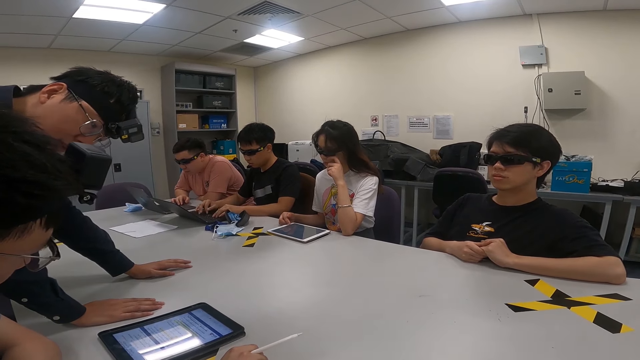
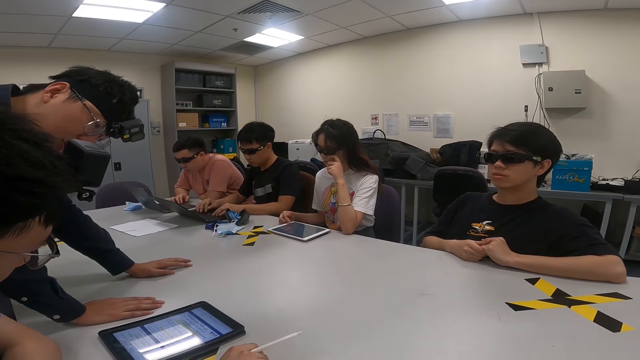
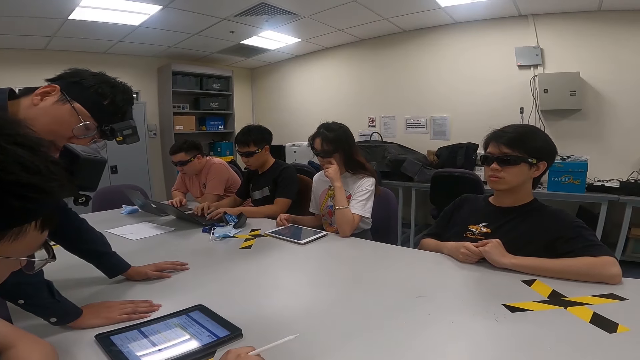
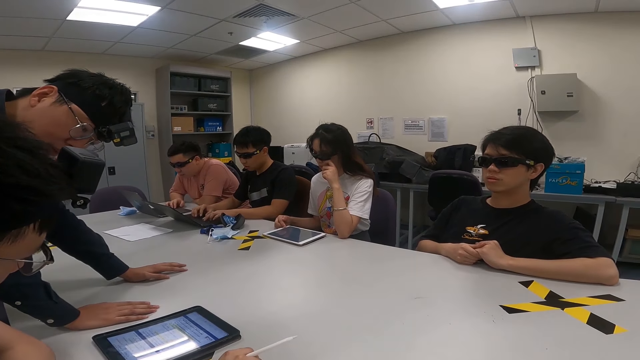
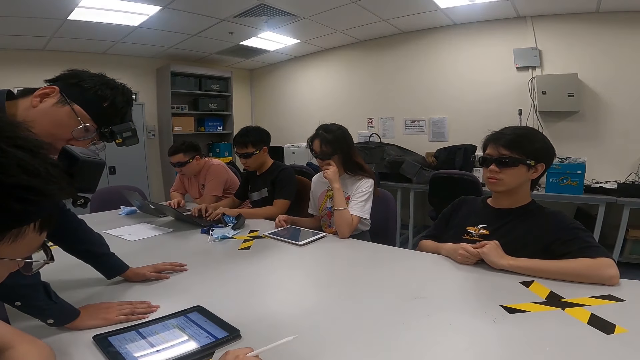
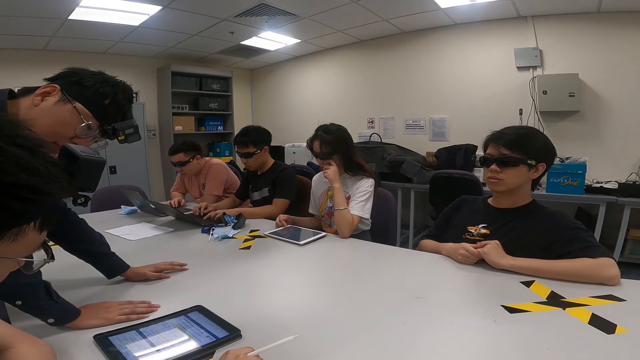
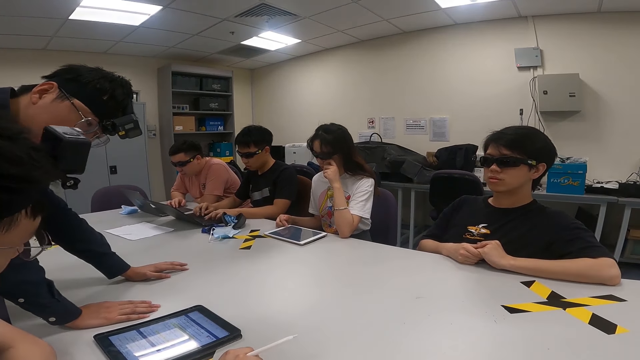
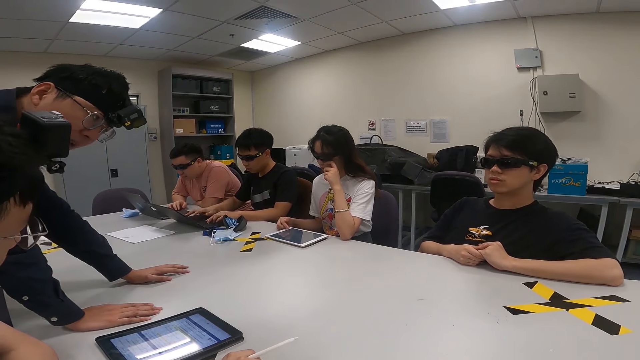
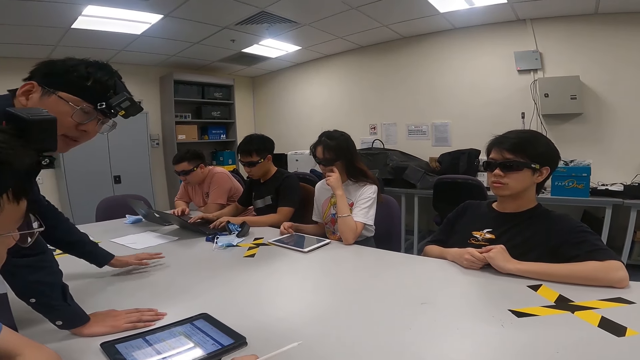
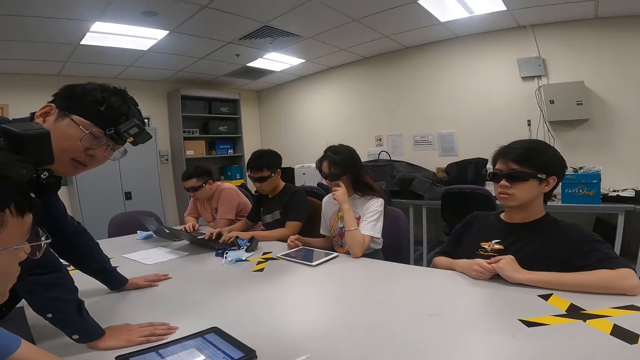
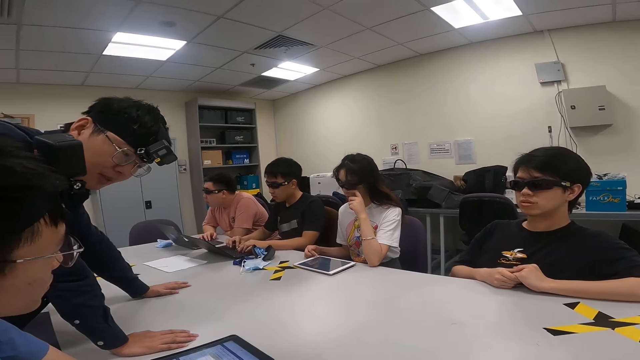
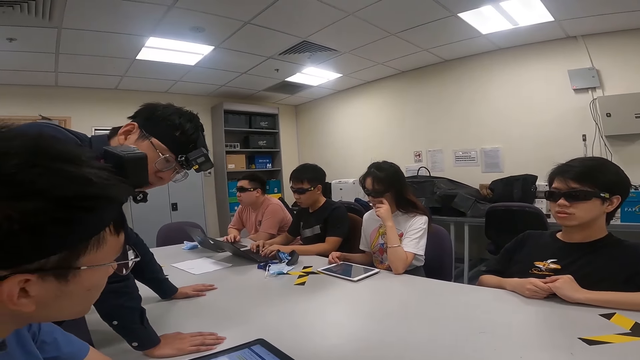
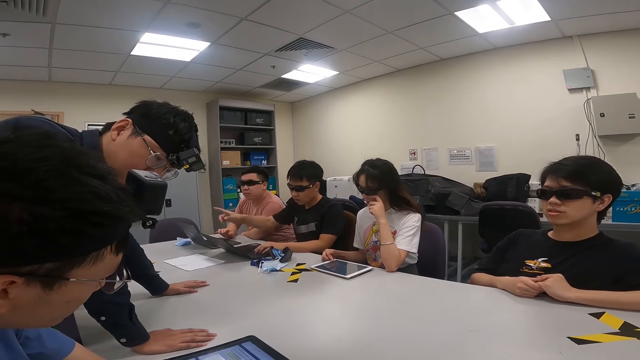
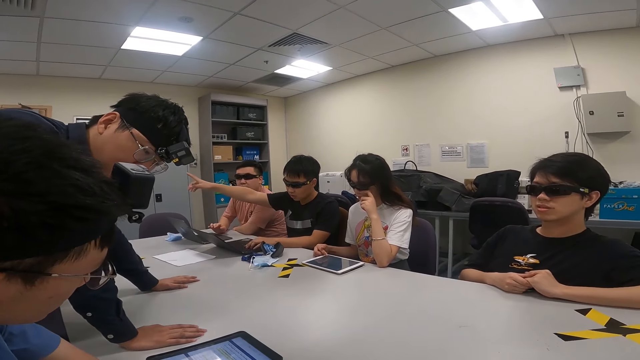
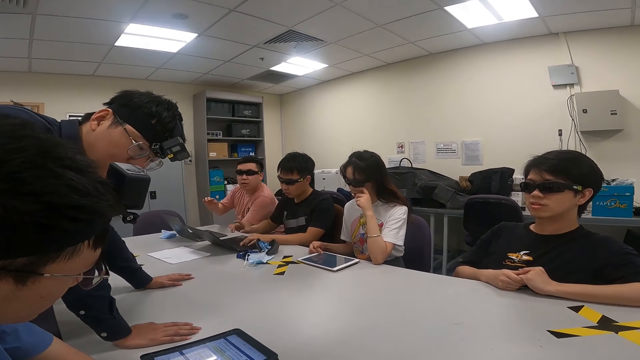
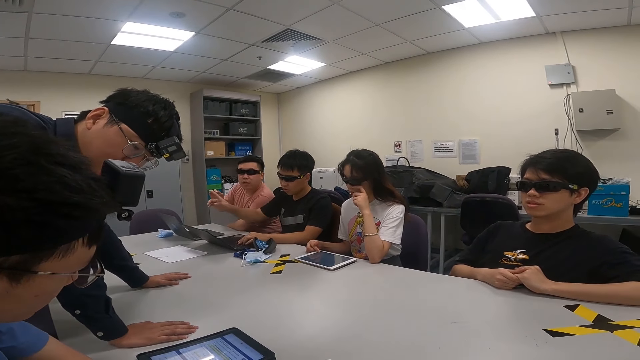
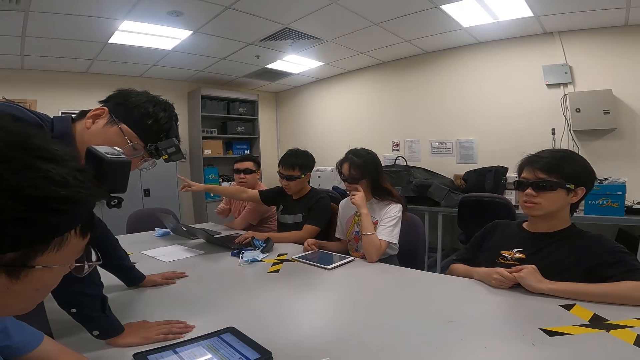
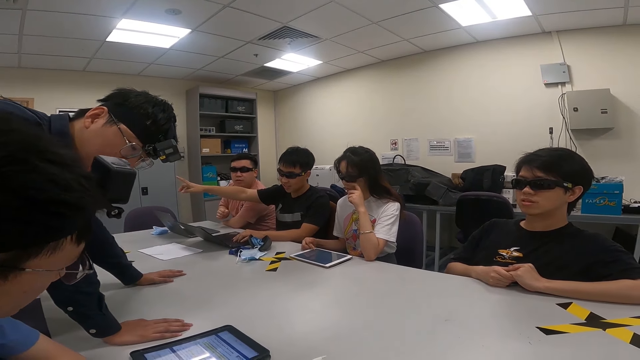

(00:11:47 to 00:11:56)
A person looks at the tablet. Another person points in a direction. A third person raises the left hand.

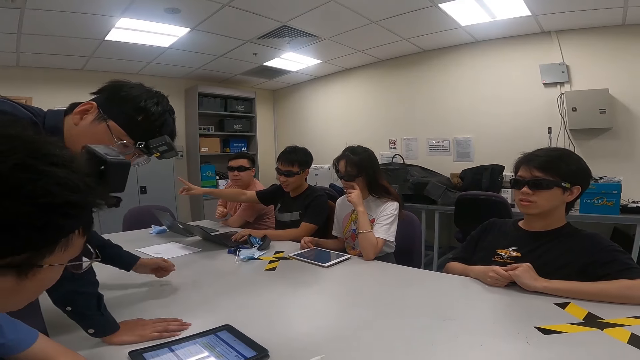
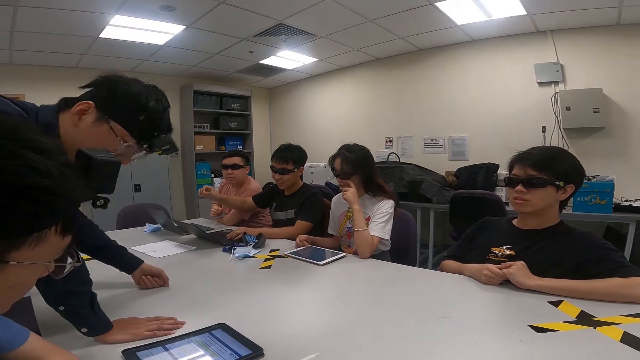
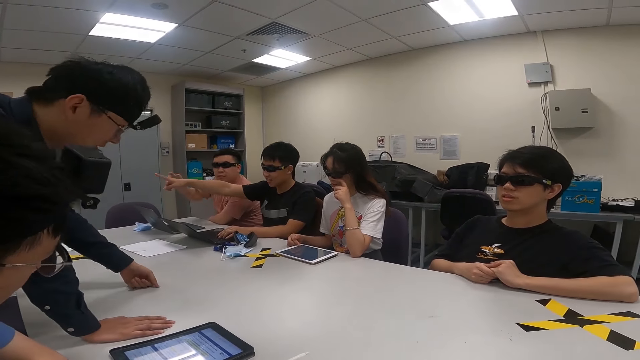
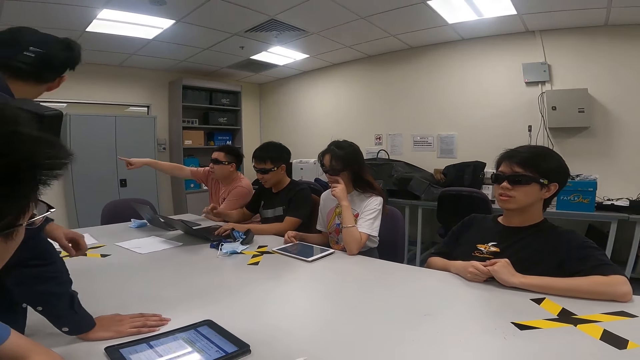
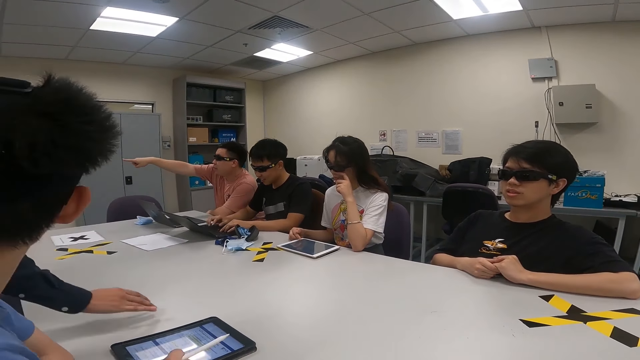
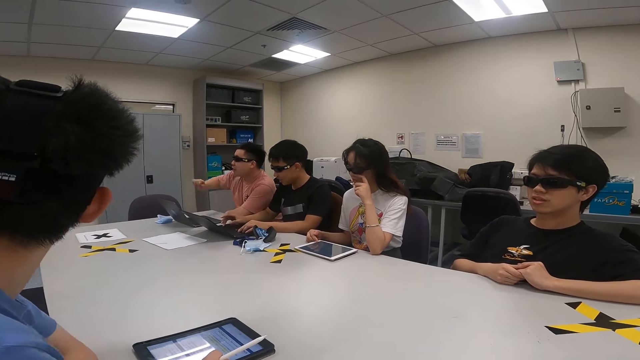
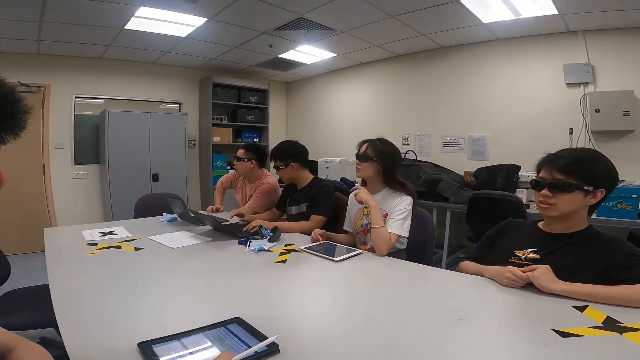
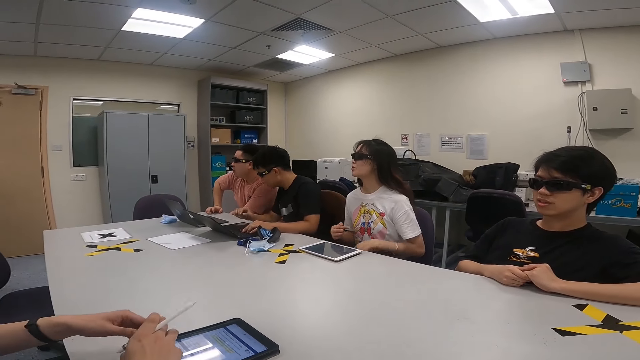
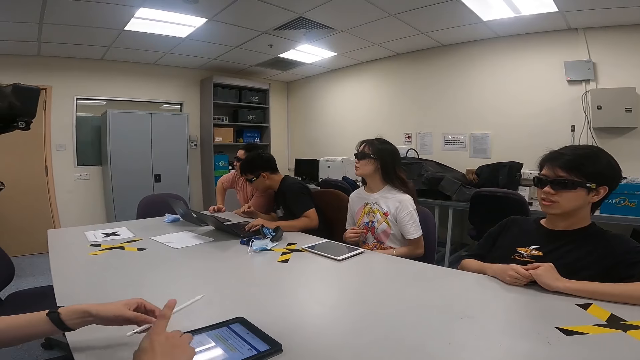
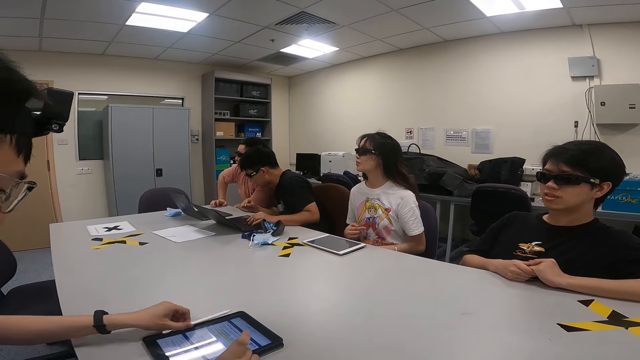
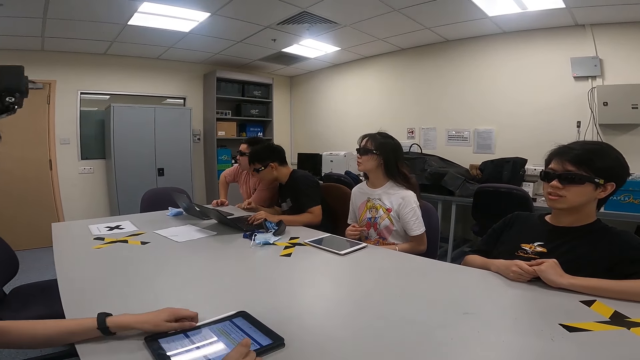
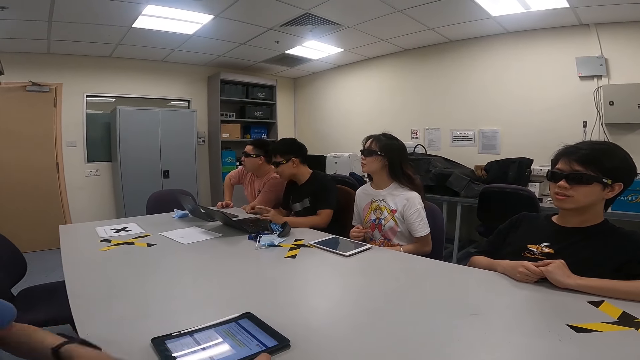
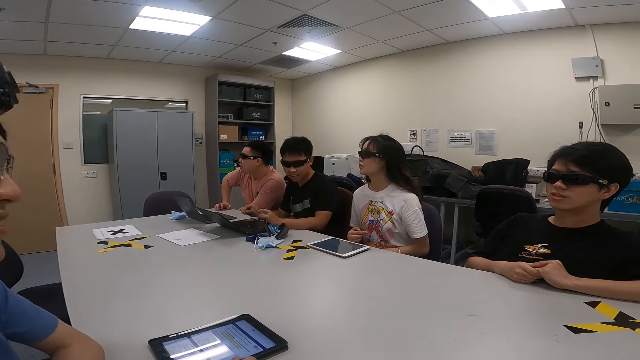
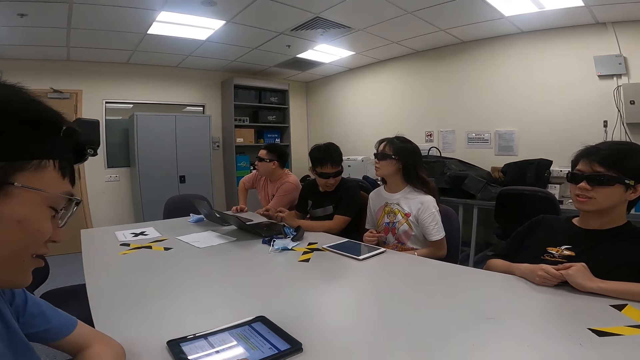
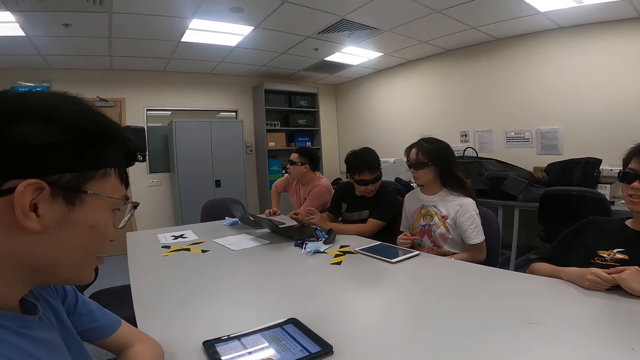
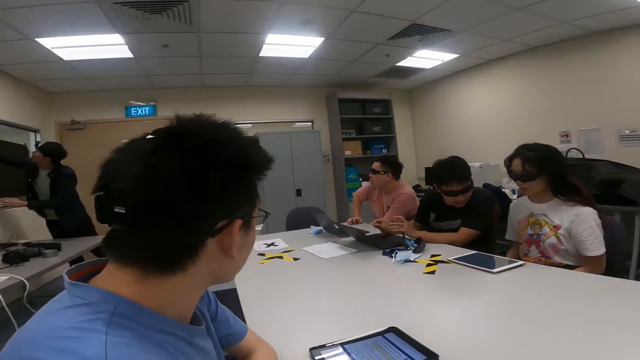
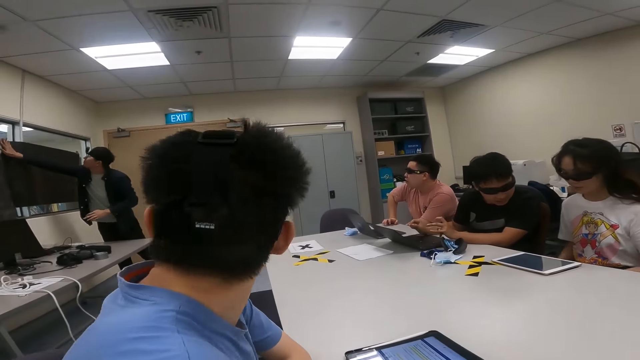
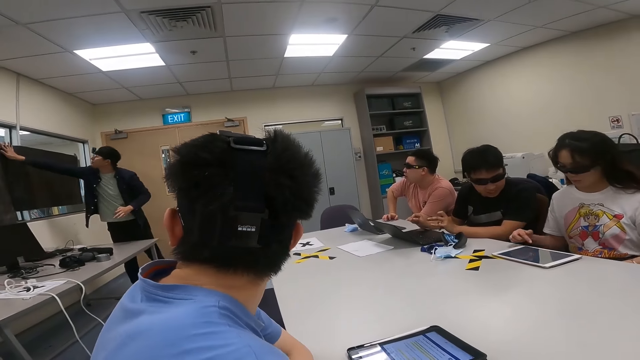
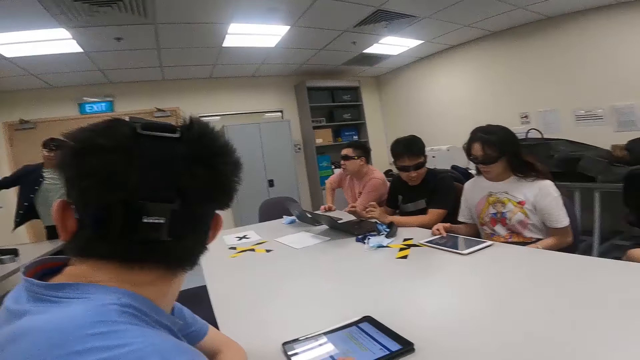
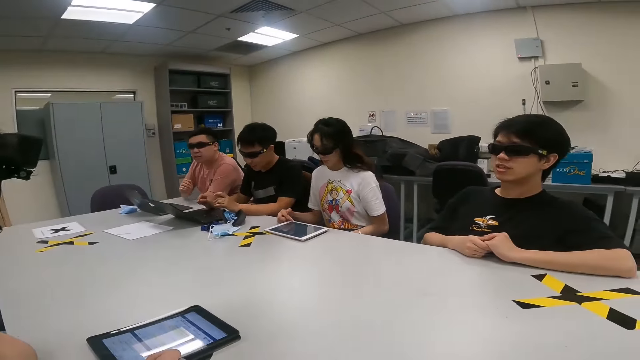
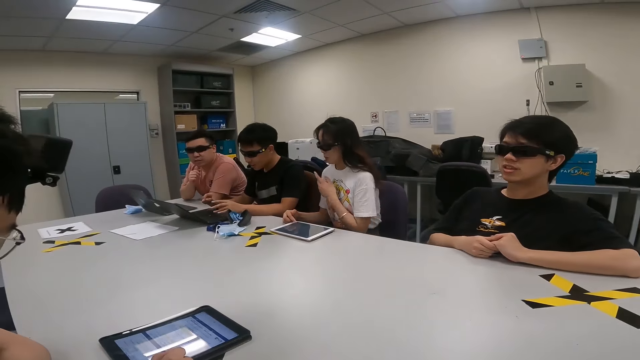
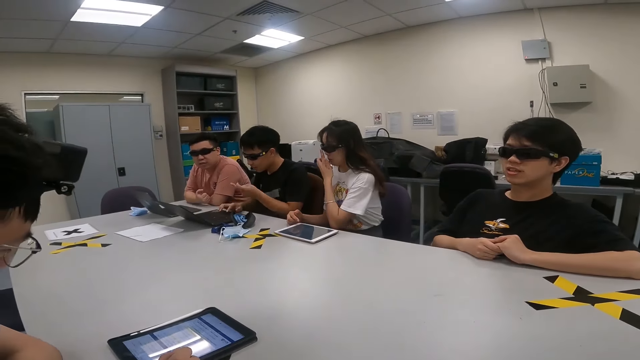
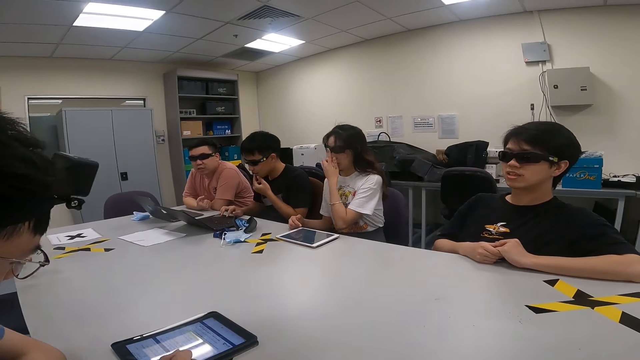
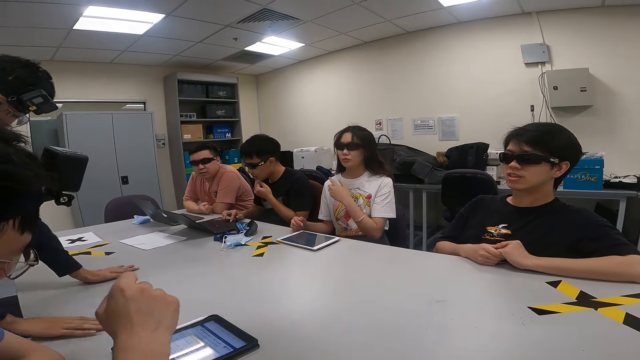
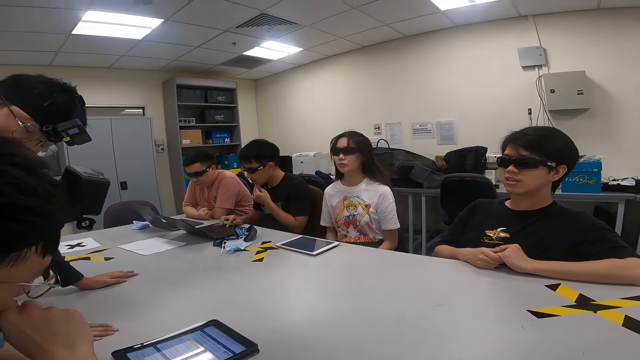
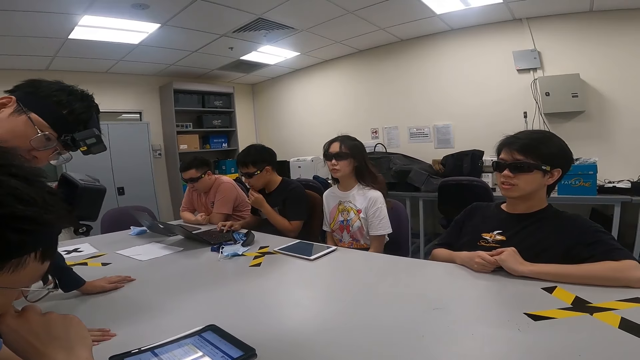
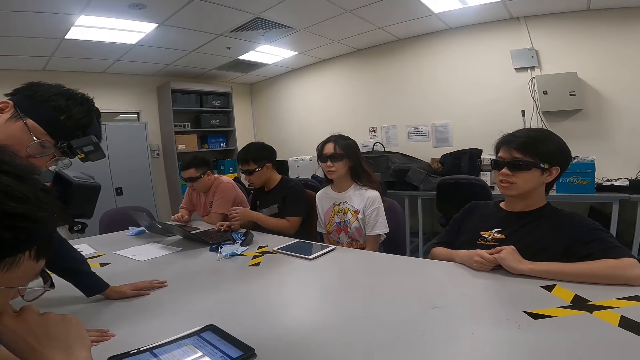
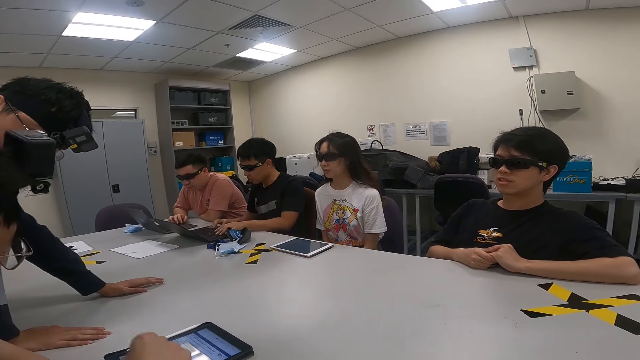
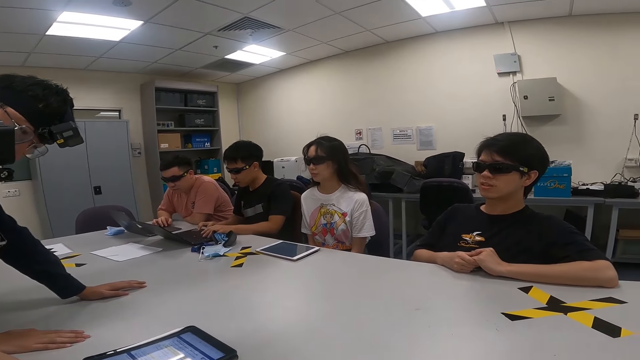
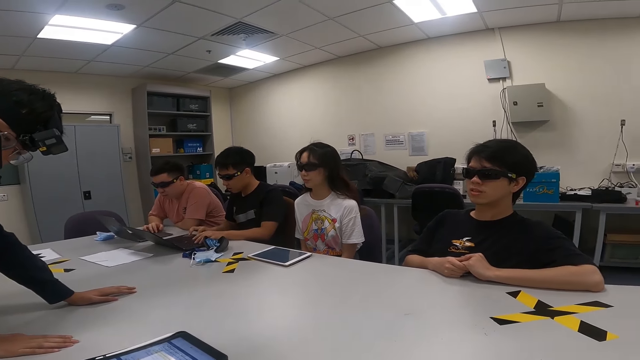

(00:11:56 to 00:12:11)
A person moves the hand. Another person points a direction with the left hand. A third person operates the laptop with both hands. The first person walks in the room. The second person touches the table. A fourth person moves the hands. The third person looks at the other laptop on the table. A fifth person puts the pen on the table. The third person talks to the fourth person. The first person touches the wall. The fourth person operates the tablet. The second person leans on the table. The fourth person touches the sunglasses. The third person touches his mouth with his left hand. The first person touches the table. The fourth person moves the hands. The second person operates the laptop. The third person operates the laptop with both hands.
